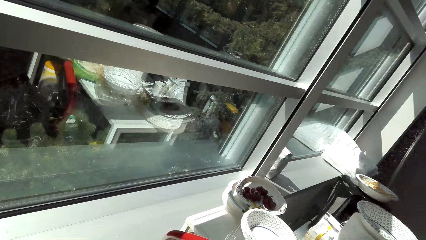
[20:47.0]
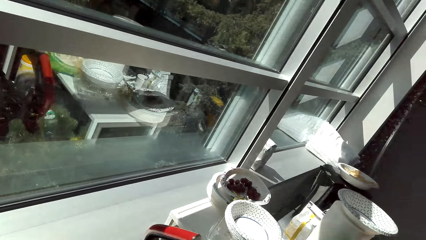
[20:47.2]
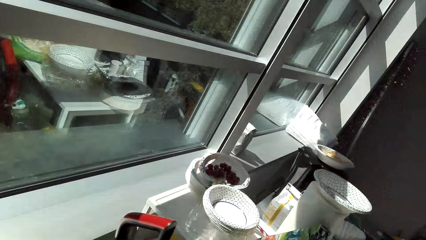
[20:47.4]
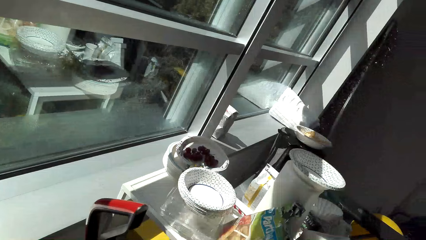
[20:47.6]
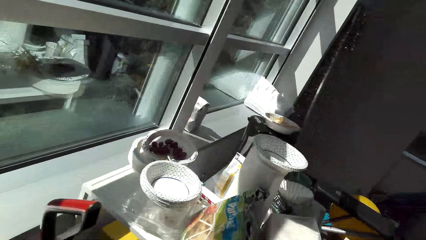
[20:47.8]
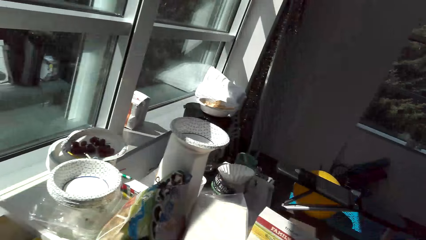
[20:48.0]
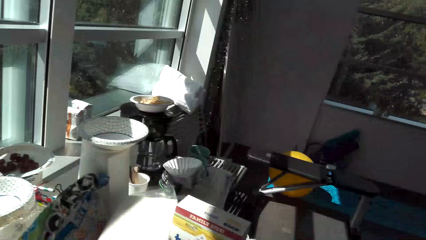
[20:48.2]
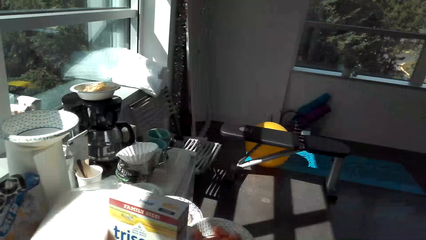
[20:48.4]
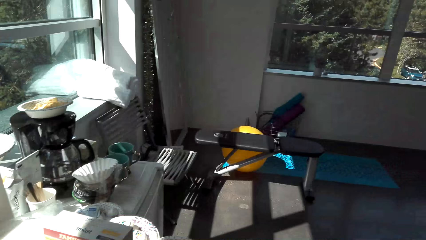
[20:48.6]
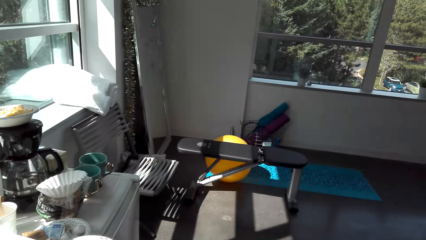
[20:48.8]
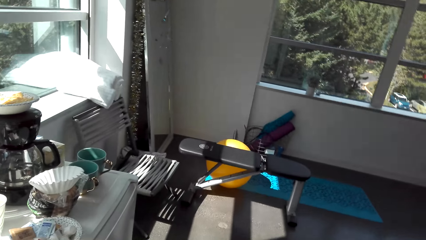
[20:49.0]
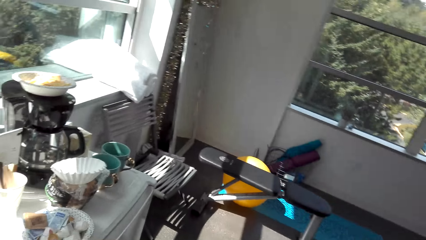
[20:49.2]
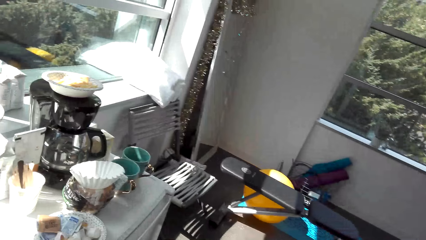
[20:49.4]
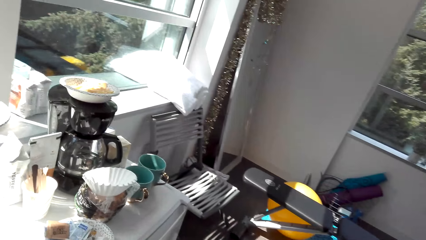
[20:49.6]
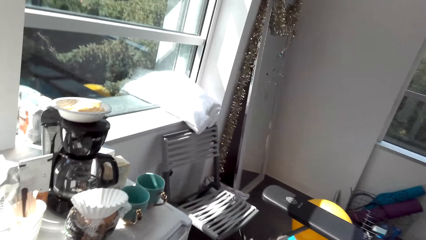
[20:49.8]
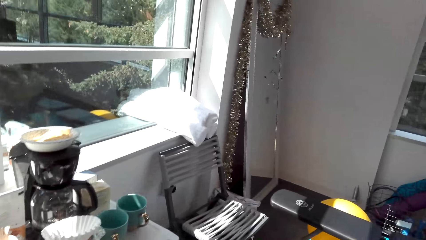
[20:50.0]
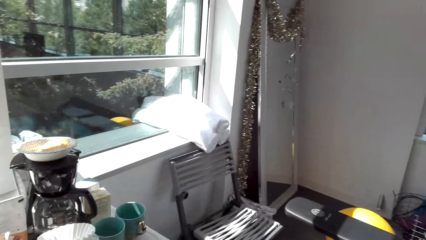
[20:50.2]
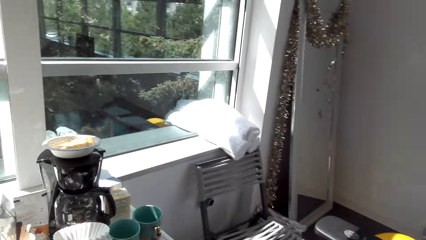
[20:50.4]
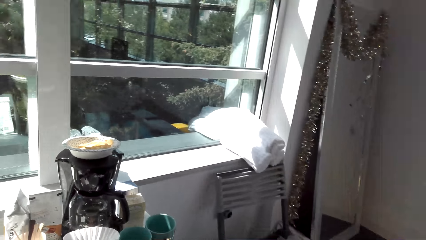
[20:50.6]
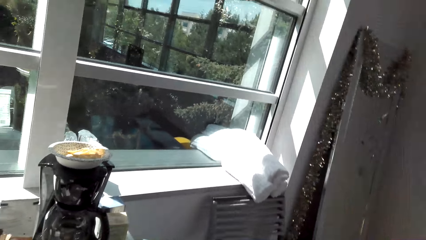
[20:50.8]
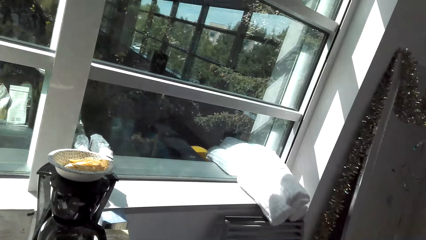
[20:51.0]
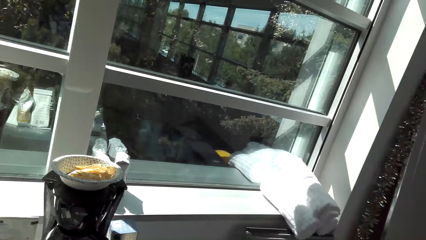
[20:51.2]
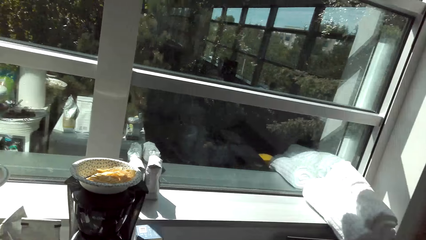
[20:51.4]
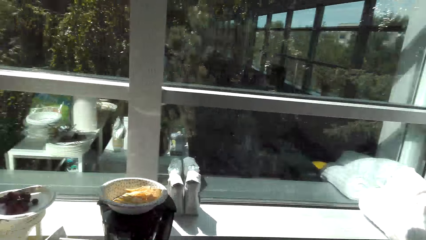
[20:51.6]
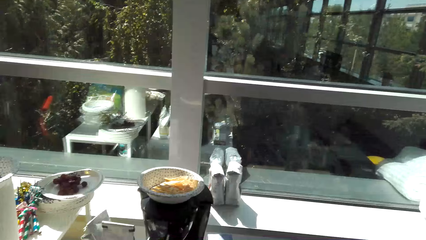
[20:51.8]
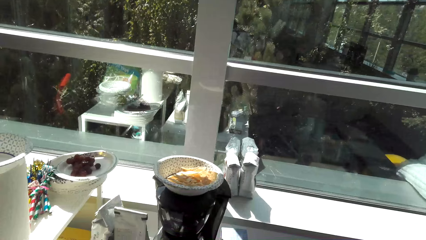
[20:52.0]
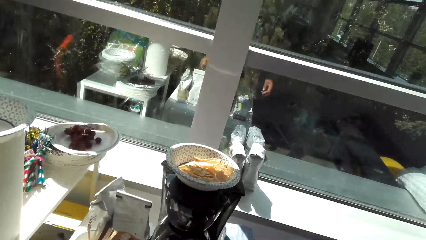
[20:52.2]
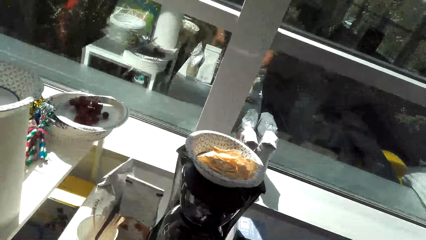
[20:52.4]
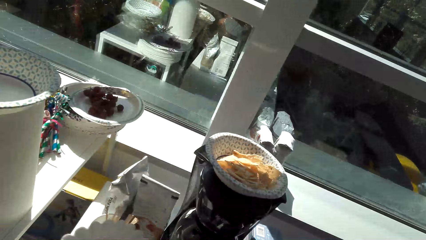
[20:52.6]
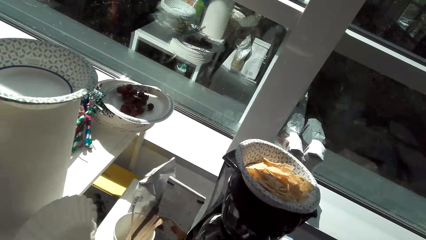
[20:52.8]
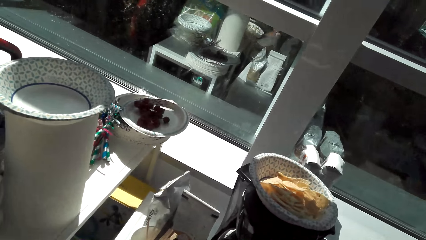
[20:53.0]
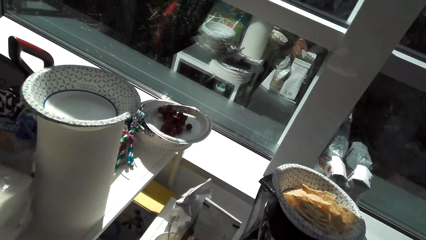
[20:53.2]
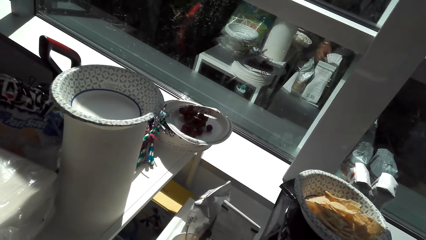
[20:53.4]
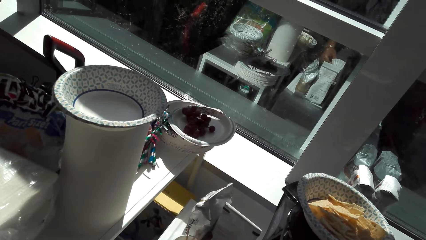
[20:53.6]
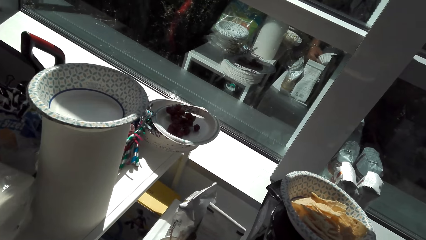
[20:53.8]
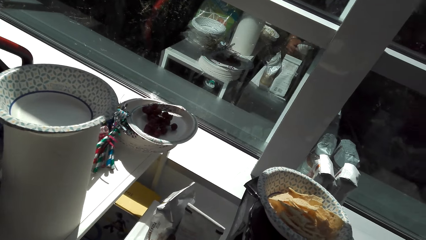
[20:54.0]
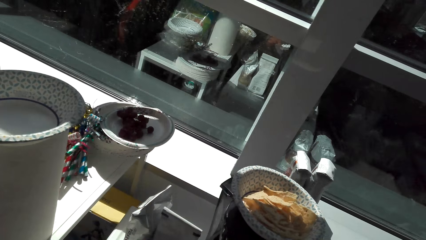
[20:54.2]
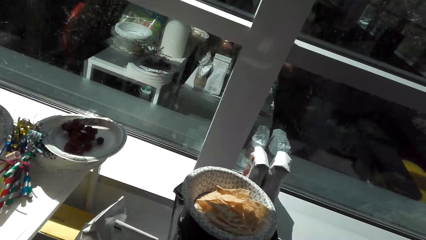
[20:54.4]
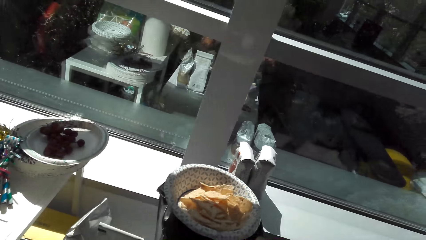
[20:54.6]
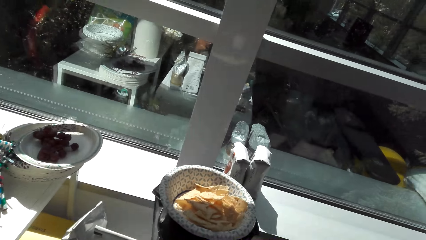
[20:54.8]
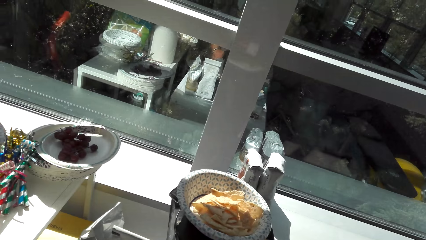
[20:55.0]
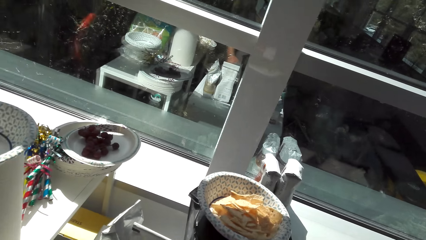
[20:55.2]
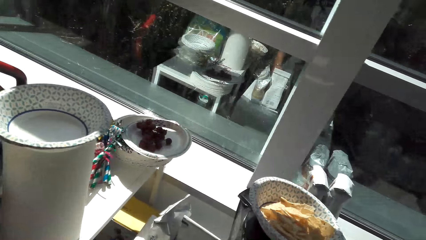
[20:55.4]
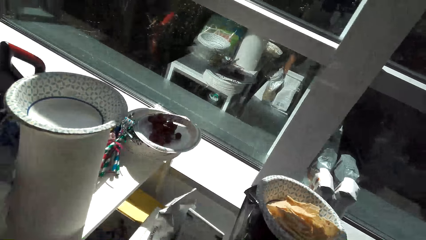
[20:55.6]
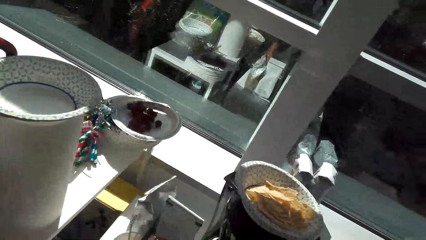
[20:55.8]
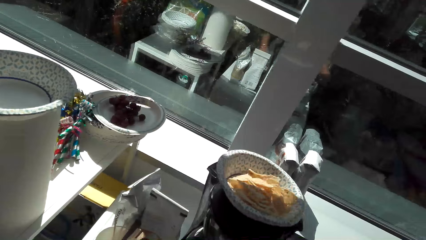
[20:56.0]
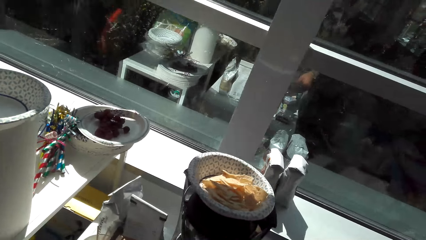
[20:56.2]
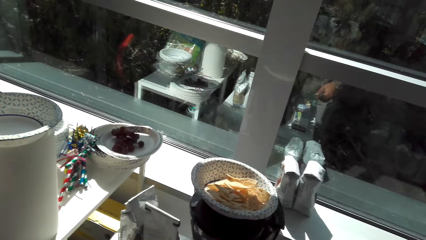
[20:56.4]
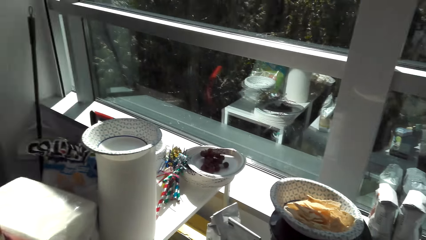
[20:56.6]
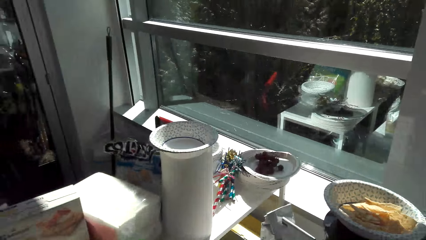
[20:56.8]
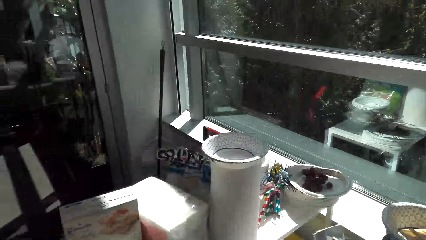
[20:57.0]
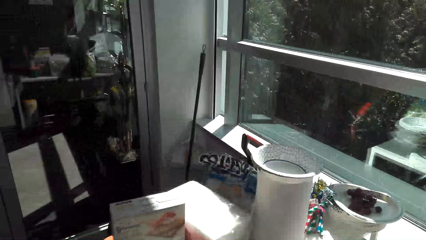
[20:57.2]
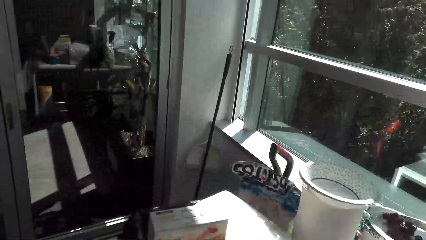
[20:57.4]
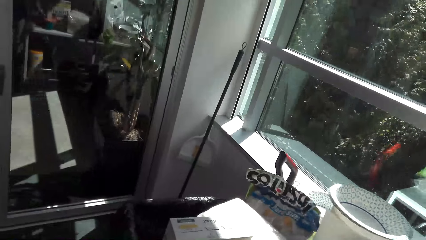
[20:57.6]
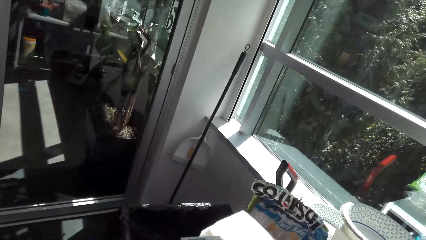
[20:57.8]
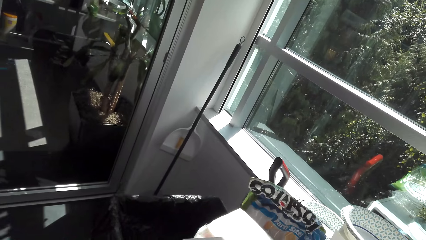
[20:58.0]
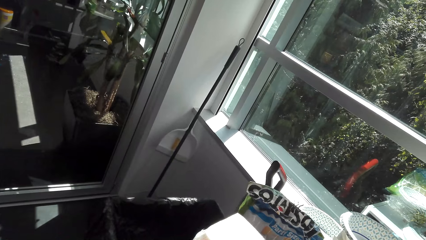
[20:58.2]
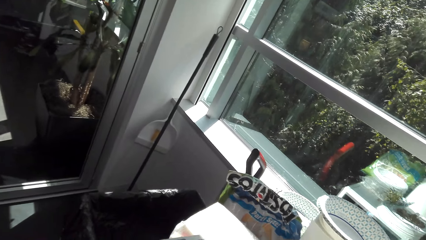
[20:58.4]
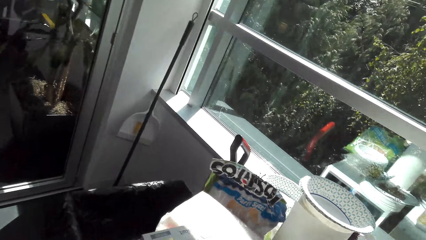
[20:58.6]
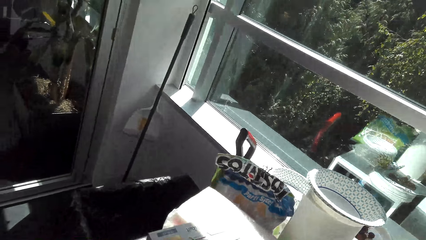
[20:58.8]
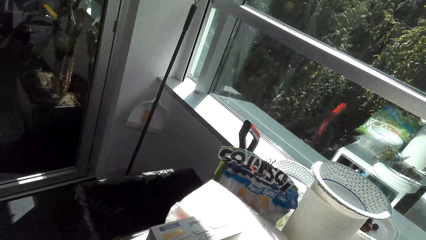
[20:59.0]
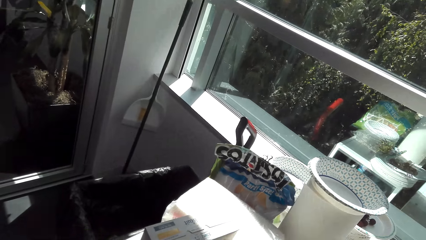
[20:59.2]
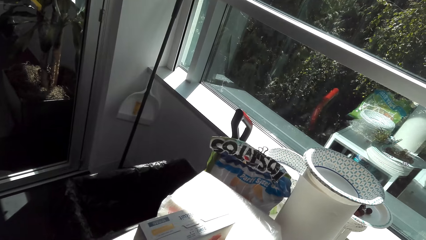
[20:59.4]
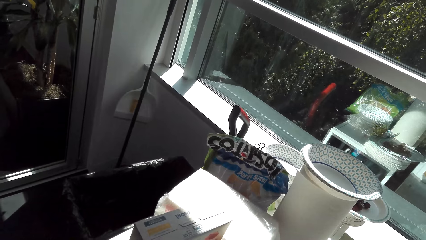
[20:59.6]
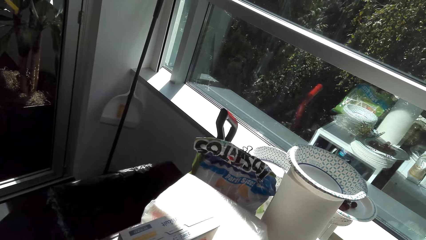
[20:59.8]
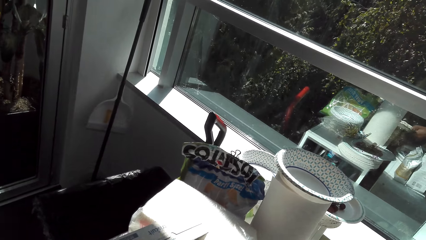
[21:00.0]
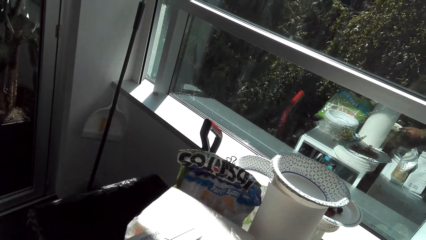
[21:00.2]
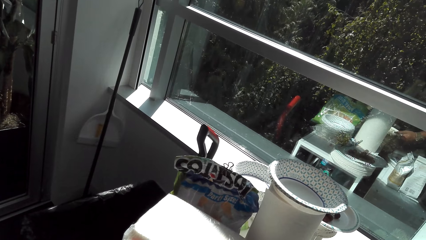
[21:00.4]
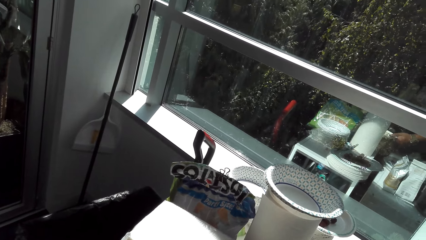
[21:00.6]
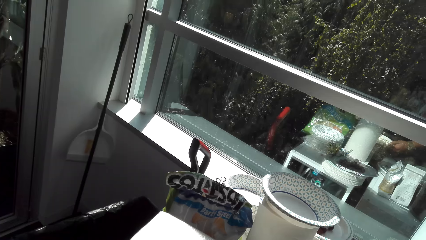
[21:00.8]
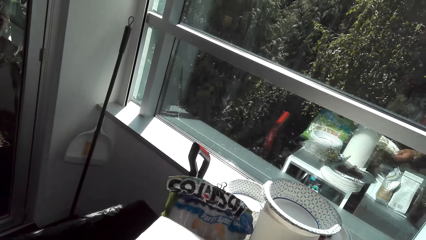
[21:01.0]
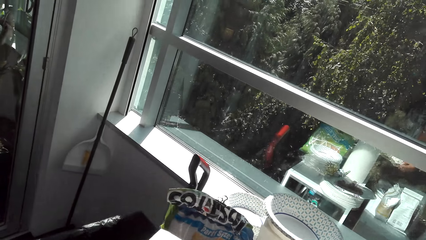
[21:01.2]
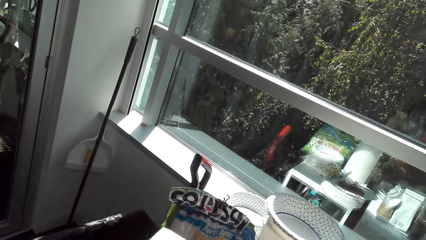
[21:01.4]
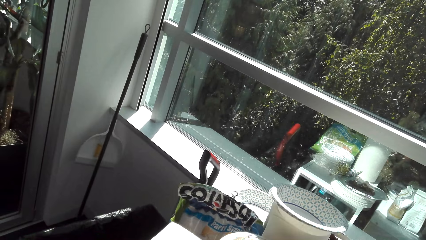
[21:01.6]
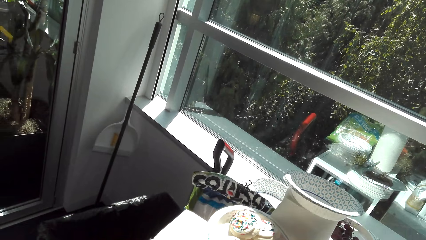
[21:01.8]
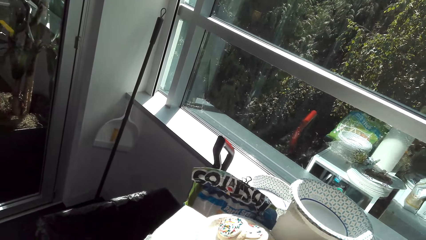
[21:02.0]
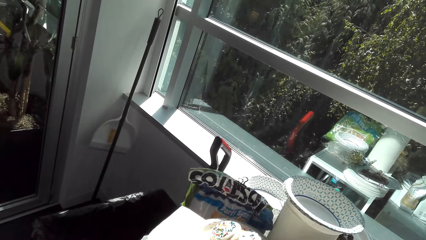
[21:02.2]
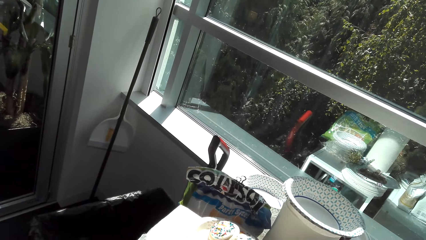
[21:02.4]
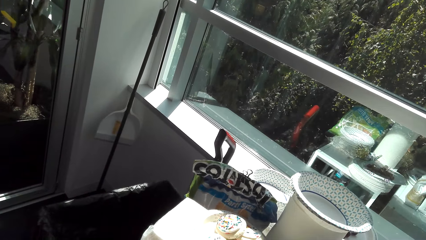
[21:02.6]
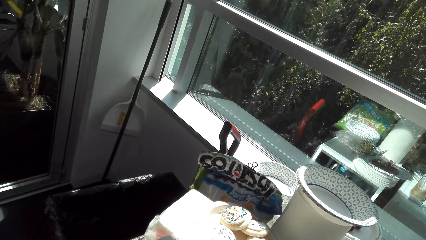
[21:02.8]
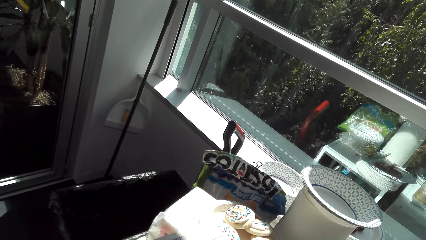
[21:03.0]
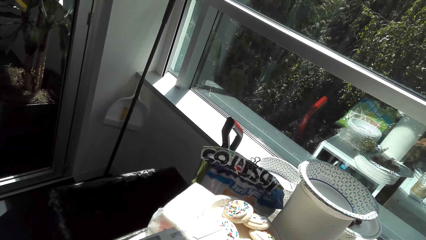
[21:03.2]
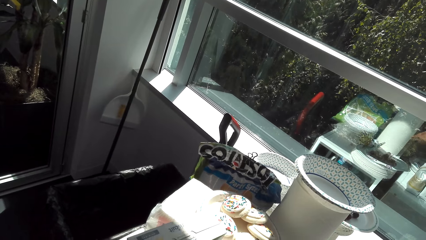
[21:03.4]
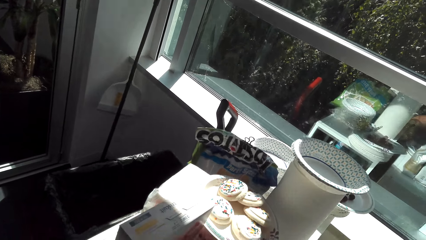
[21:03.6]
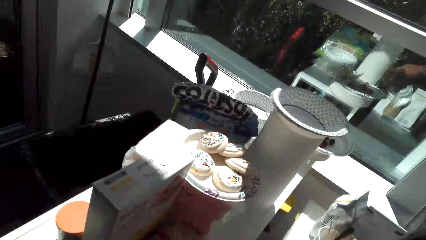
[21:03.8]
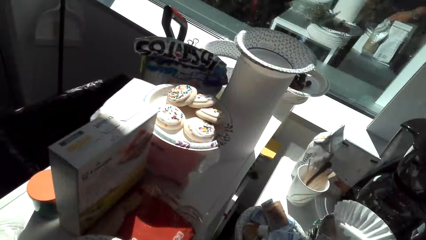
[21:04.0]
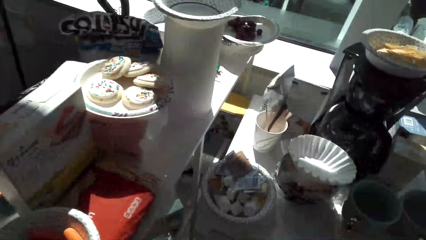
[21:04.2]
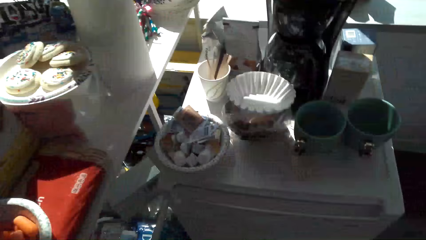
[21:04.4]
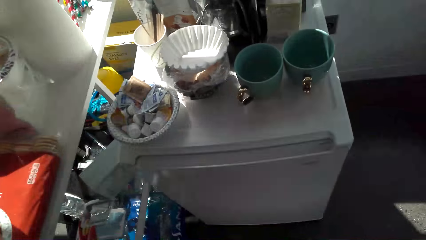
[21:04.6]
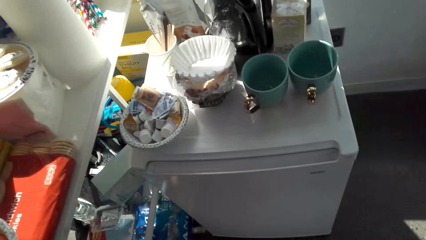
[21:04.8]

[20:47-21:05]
The camera wearer turns. They look around. They look at the crisps. They touch something. They touch the packet. They move the plate.
